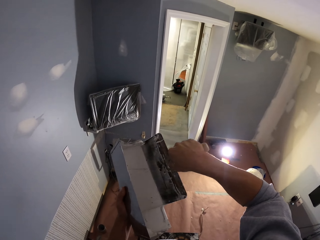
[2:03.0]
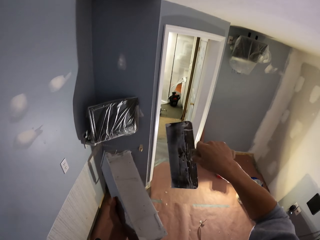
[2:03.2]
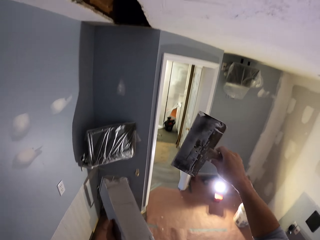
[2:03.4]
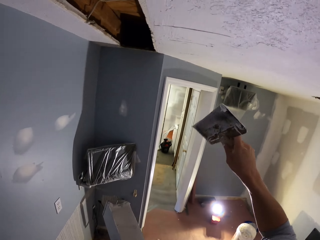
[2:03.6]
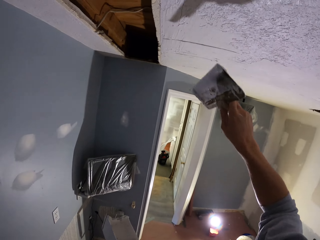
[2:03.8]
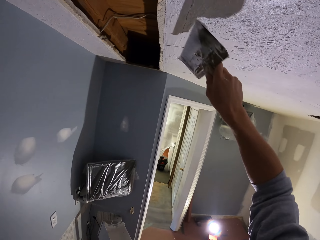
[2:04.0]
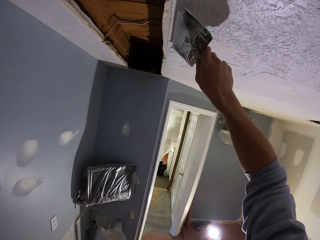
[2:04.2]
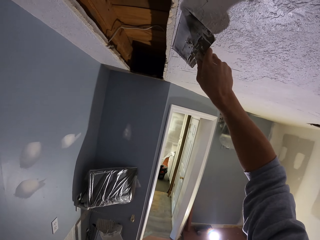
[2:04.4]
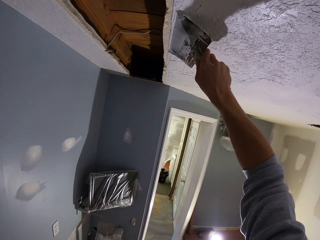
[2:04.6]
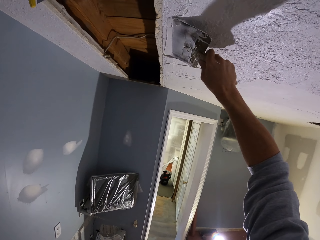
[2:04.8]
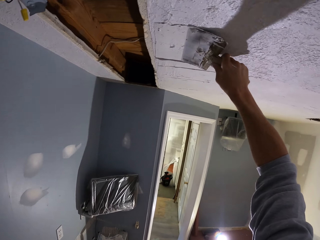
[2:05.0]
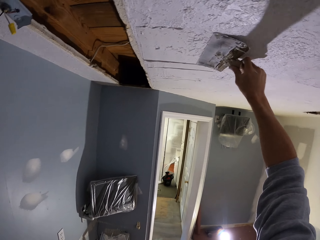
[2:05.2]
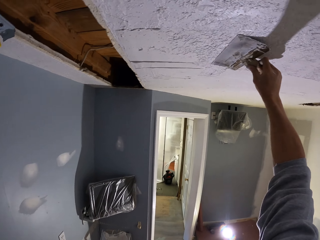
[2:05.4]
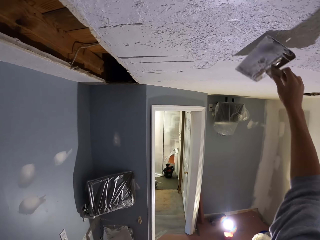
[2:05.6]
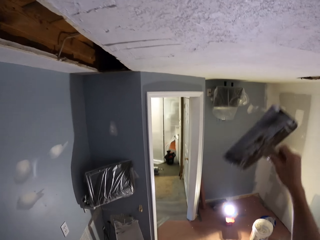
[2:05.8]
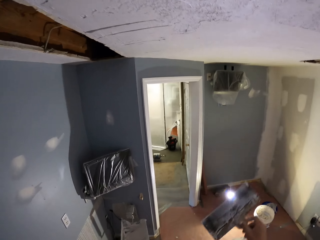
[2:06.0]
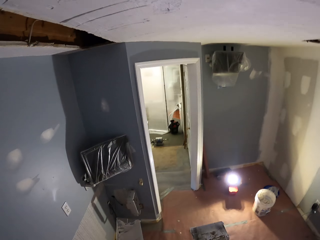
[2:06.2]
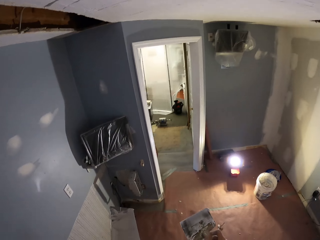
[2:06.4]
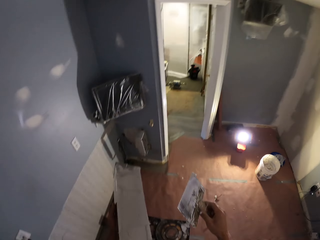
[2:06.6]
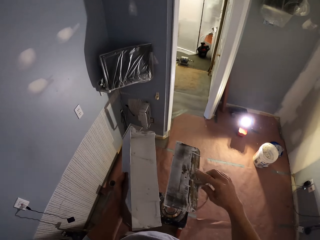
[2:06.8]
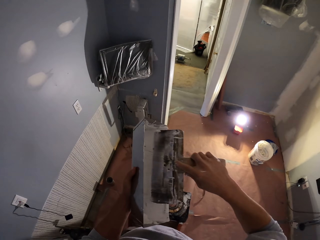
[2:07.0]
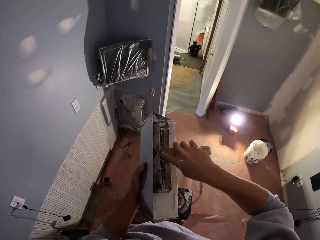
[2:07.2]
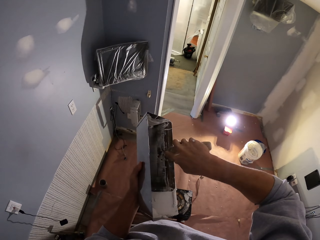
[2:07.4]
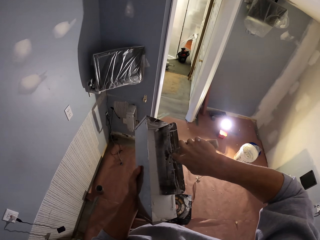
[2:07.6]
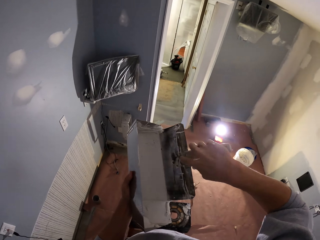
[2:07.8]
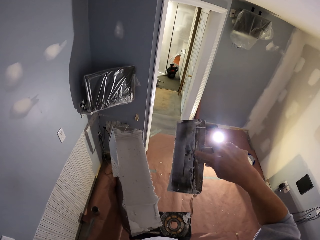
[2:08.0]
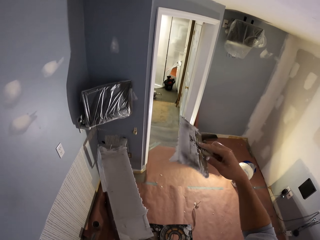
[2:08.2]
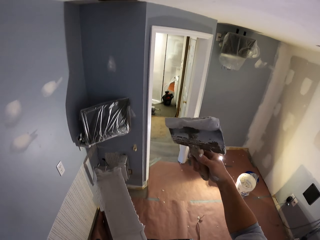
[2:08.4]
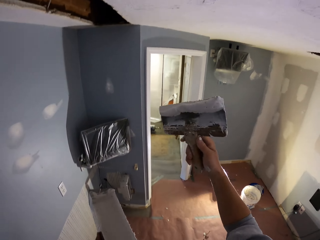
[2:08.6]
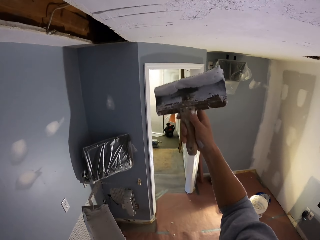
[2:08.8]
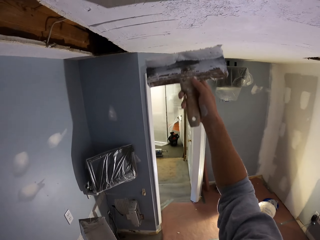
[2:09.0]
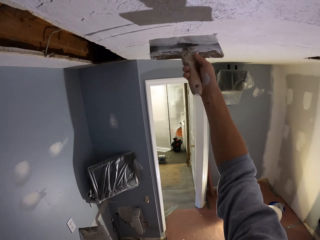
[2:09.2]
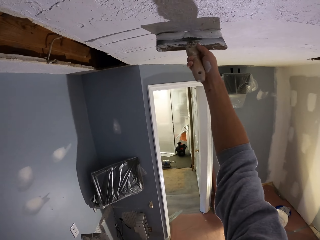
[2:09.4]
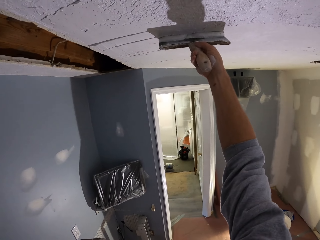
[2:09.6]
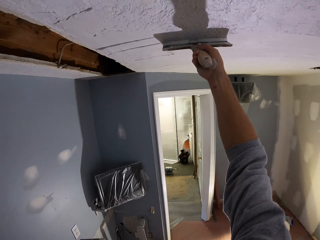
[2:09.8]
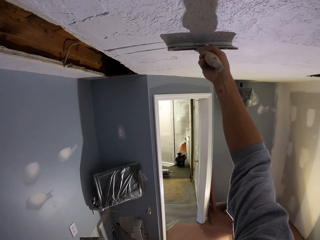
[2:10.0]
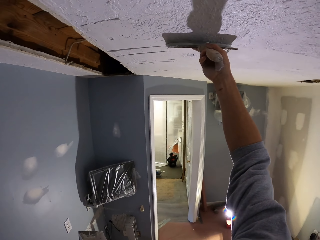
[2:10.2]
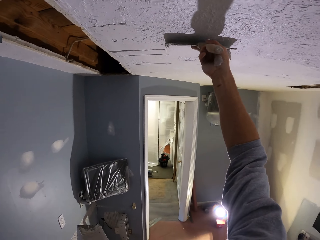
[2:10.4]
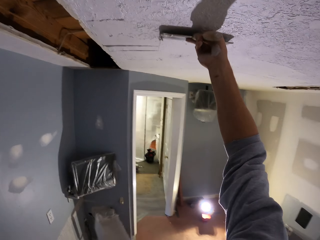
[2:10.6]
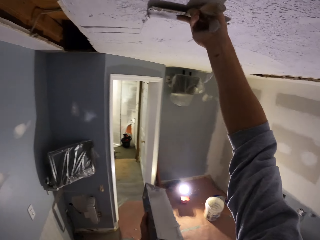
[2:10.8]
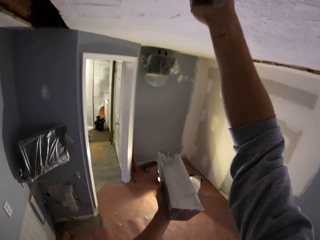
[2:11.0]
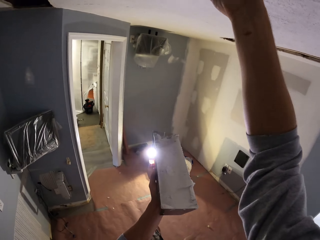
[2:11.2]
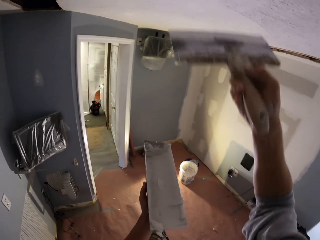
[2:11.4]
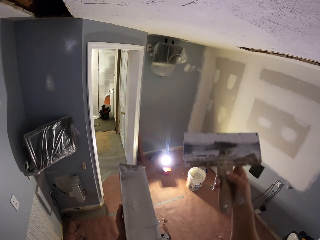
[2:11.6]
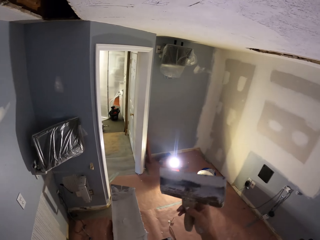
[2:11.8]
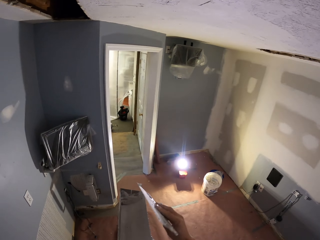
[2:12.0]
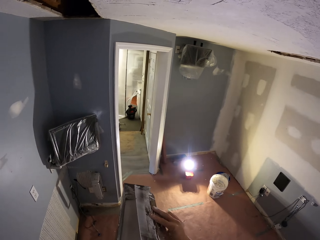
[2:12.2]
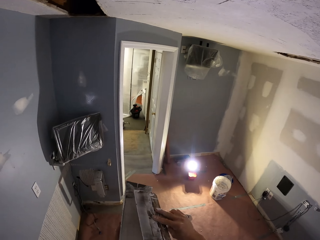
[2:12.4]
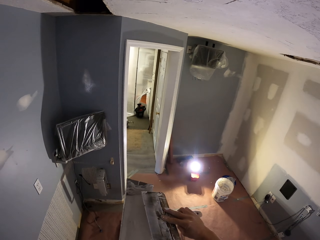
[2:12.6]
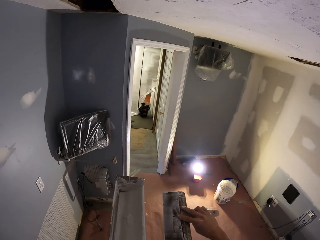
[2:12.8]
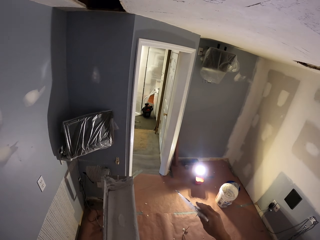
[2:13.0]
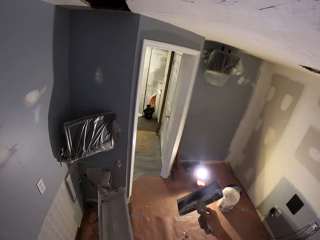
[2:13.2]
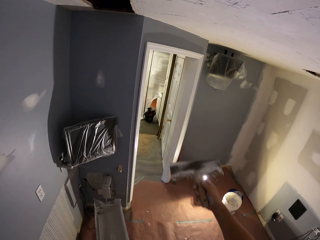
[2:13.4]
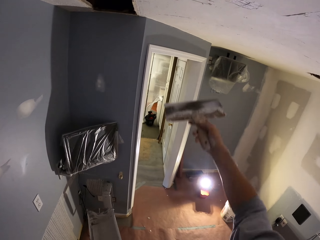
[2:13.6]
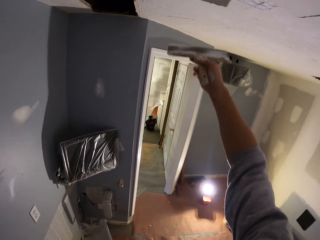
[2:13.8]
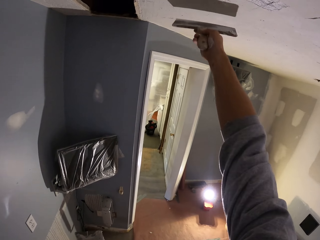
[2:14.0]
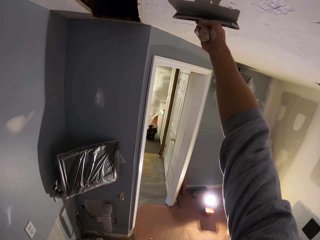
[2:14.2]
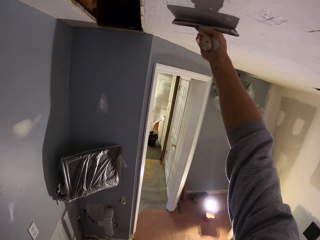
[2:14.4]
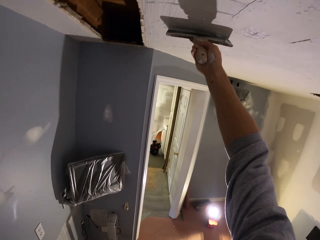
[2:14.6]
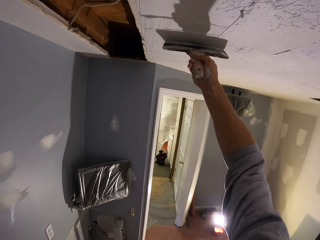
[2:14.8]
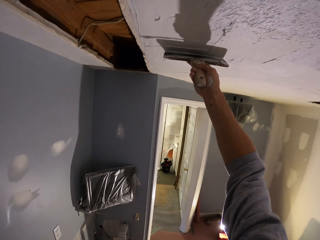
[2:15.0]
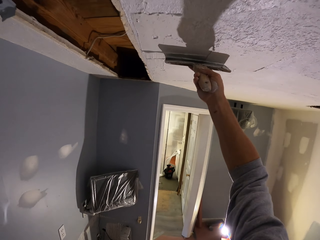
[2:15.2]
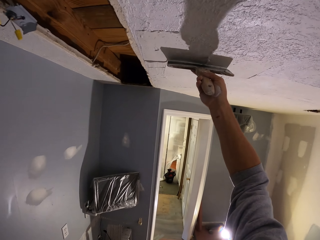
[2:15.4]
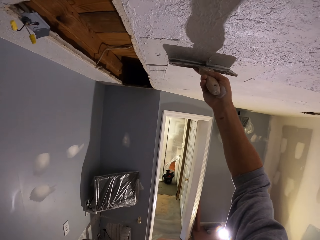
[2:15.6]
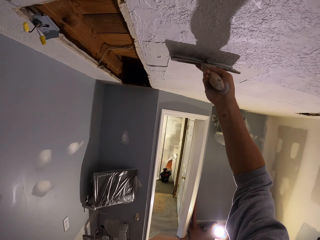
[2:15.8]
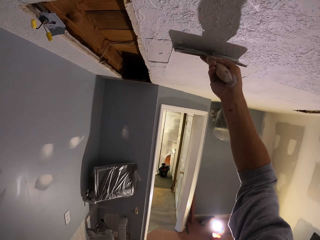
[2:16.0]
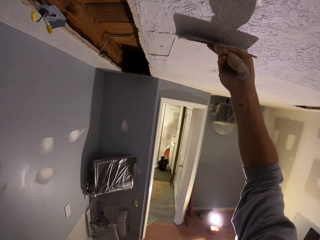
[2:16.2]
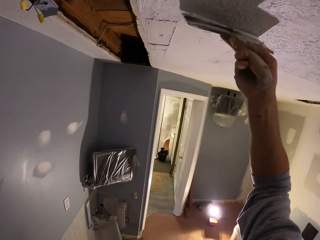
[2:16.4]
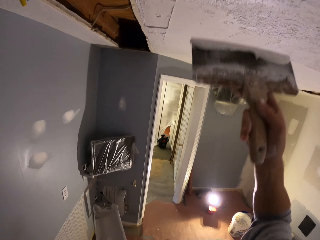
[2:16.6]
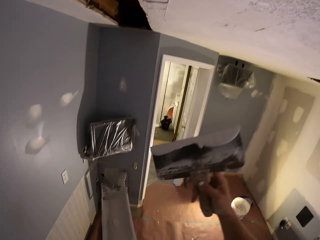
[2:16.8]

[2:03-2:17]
The camera wearer scoops the plastering wall paint from something. They apply the paint on the wall reverse horizontally. They pick up the paint on the paint tray. They apply the paint on the wall vertically. They lift something higher. They pick up the paint on the paint tray and reduce the plastering wall paint from the plaster tool. They apply the paint on the wall vertically.

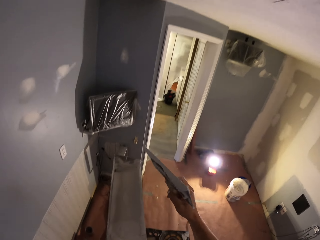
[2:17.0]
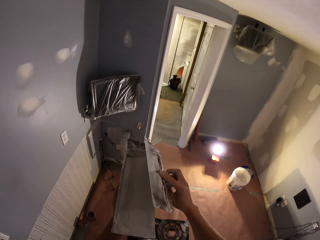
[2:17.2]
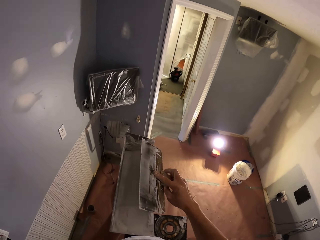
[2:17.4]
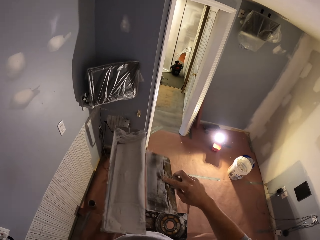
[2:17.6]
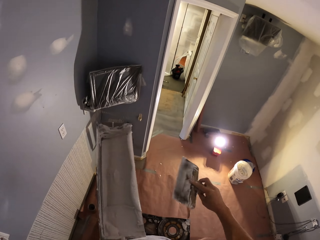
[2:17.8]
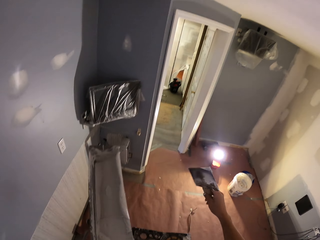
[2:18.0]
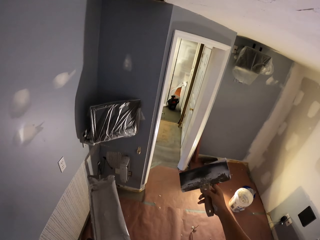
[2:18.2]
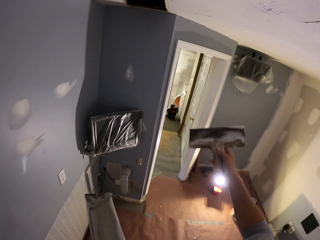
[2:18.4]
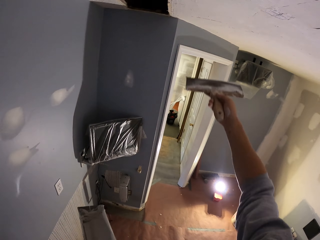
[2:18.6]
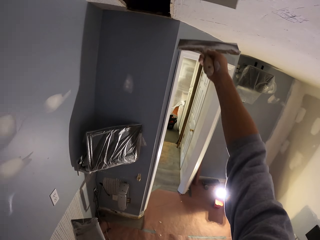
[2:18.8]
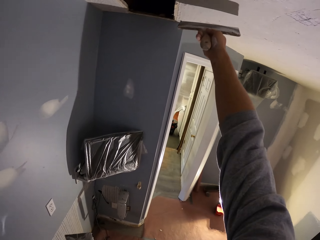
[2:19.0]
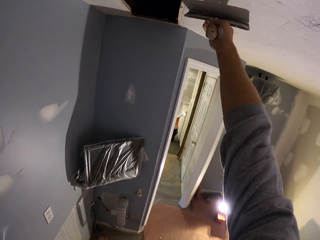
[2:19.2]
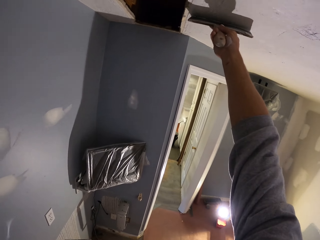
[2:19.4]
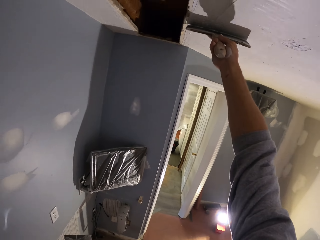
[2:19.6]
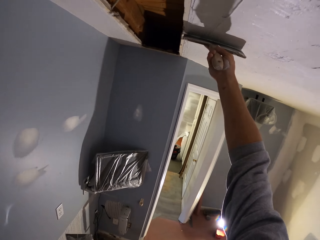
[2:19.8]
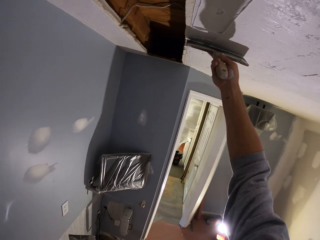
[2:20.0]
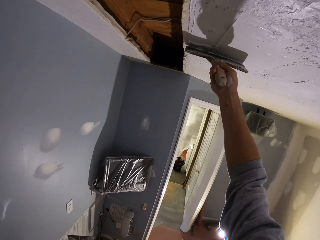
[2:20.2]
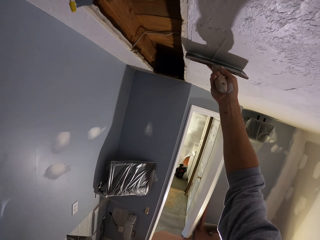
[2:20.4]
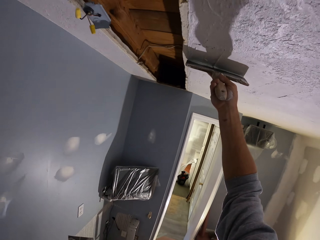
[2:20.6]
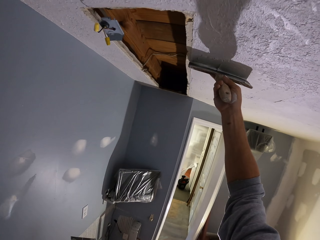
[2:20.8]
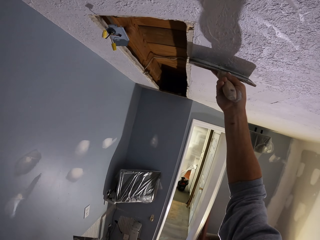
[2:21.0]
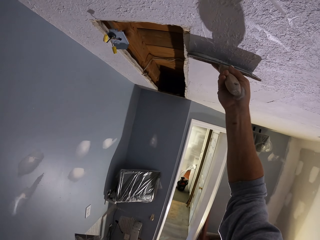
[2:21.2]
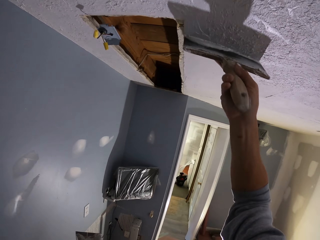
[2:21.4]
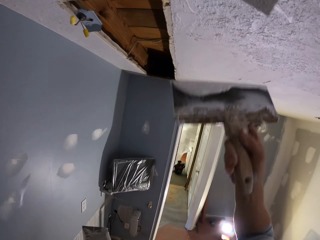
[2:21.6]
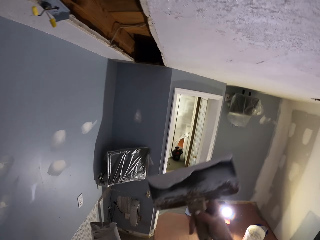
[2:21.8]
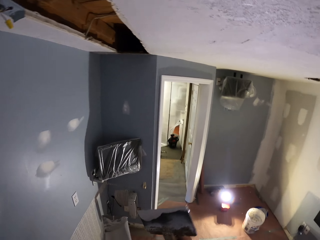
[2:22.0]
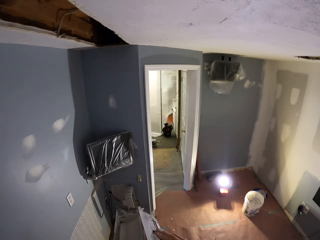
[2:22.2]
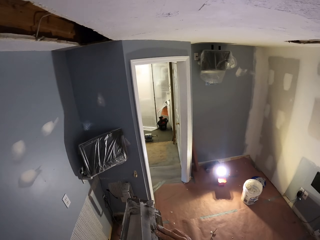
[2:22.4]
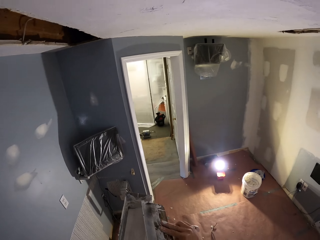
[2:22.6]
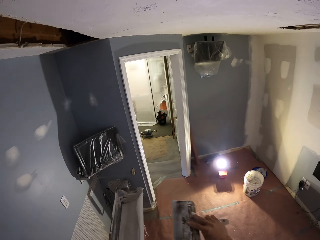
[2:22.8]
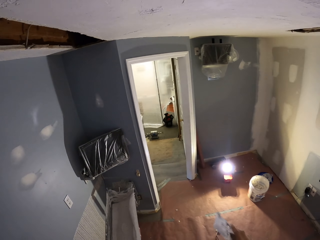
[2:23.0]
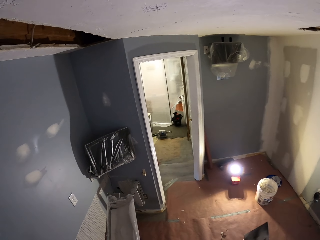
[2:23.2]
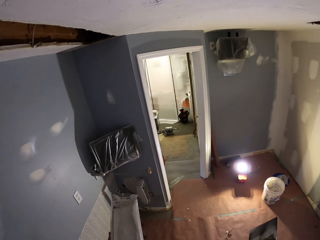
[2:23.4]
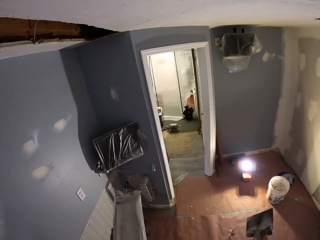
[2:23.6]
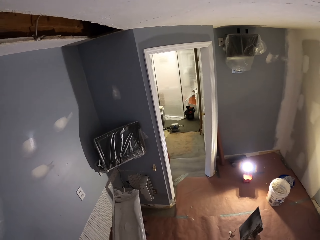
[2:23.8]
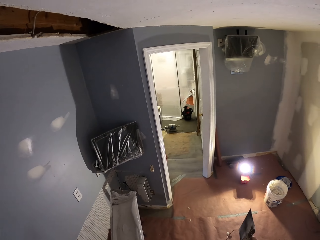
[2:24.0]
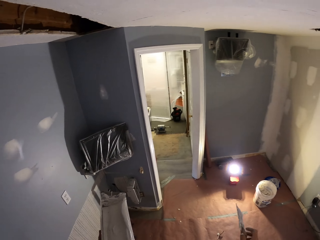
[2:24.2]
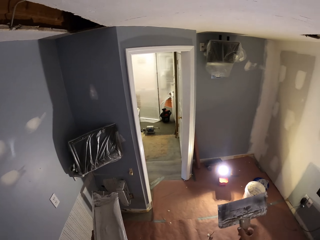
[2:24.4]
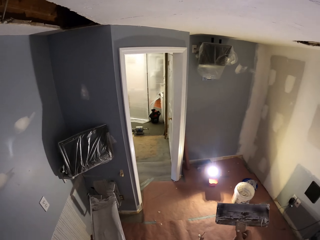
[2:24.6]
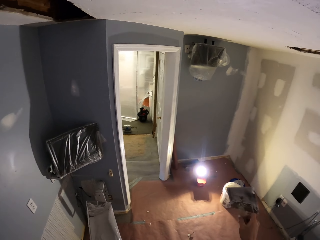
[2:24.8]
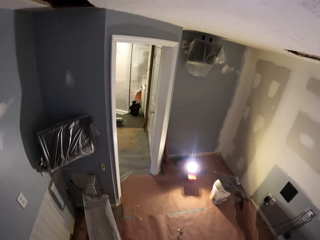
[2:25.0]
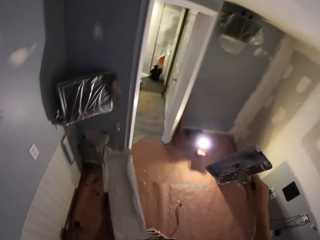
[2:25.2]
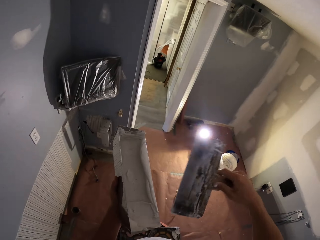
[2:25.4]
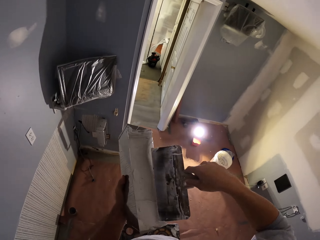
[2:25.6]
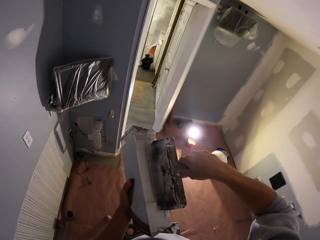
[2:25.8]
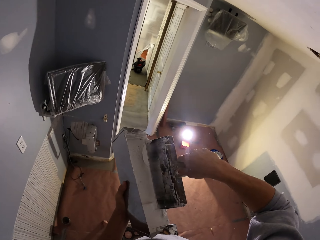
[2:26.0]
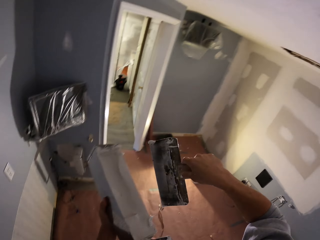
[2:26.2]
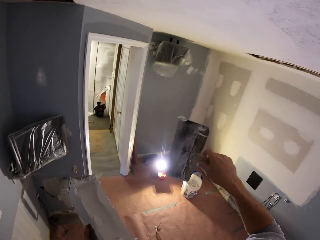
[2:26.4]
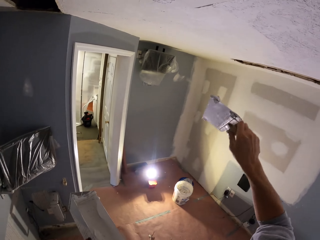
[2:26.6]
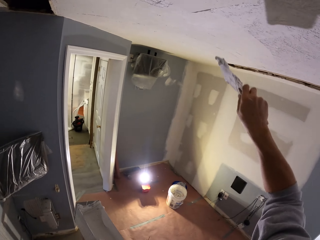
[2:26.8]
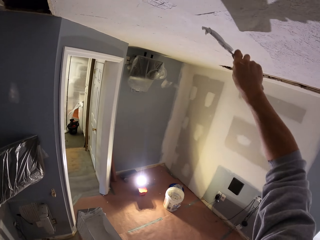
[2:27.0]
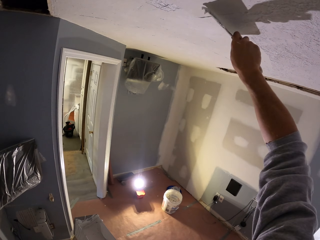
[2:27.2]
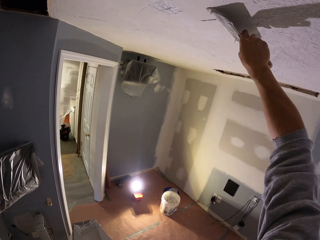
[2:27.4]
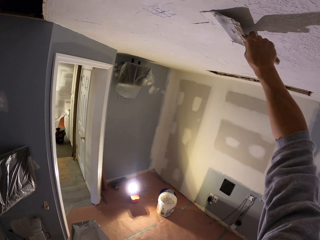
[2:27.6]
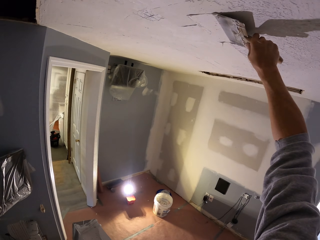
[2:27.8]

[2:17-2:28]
The camera wearer picks up the paint on the paint tray and reduces the plastering wall paint from the plaster tool. They apply the paint on the wall vertically. They reduce the plastering wall paint from the plaster tool. They stop plastering and rotate the plastering tool. They pick up the paint on the paint tray and apply the paint on the wall.
